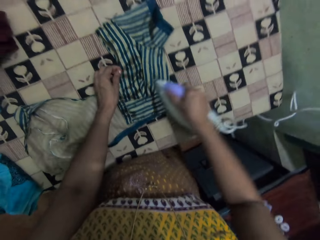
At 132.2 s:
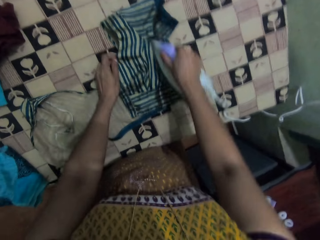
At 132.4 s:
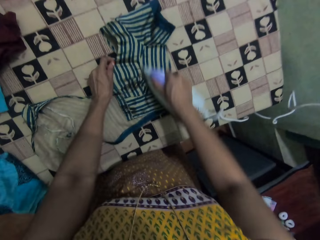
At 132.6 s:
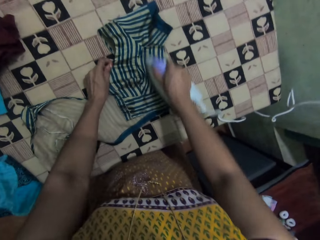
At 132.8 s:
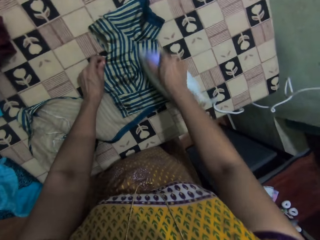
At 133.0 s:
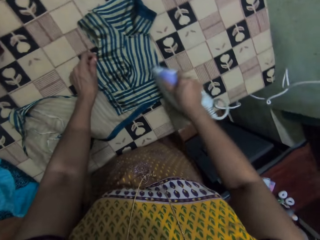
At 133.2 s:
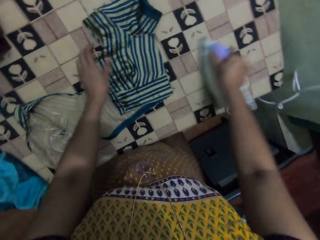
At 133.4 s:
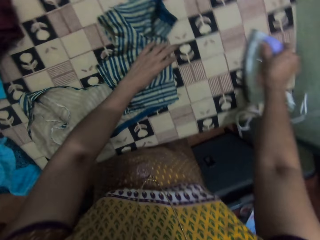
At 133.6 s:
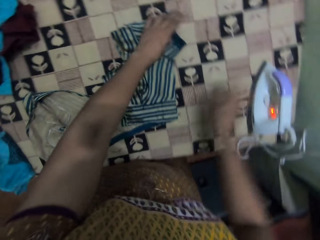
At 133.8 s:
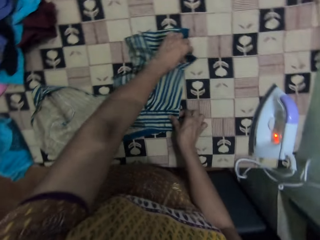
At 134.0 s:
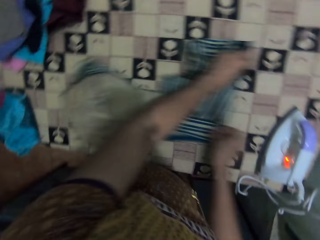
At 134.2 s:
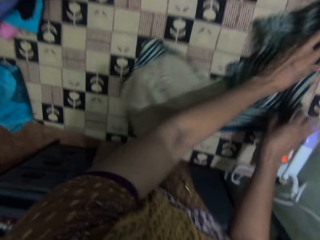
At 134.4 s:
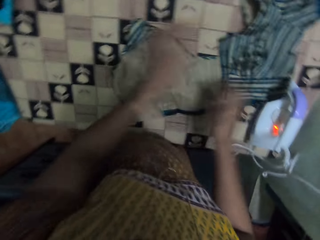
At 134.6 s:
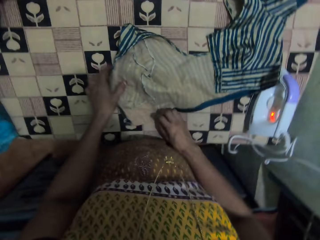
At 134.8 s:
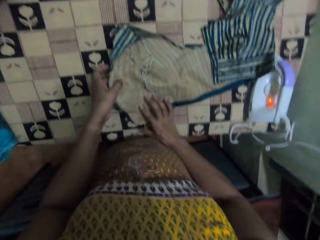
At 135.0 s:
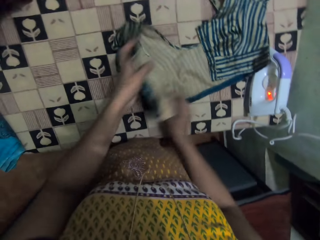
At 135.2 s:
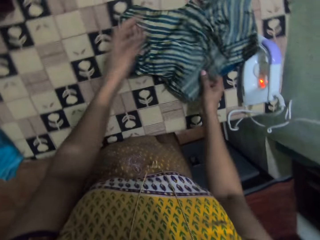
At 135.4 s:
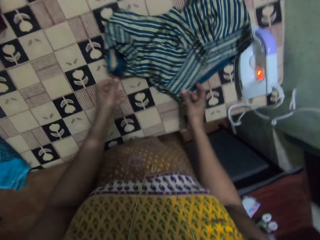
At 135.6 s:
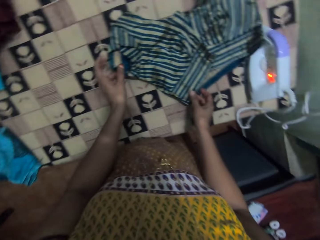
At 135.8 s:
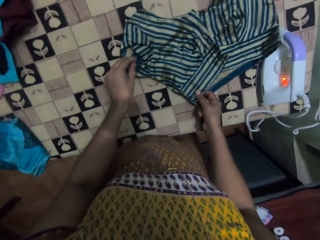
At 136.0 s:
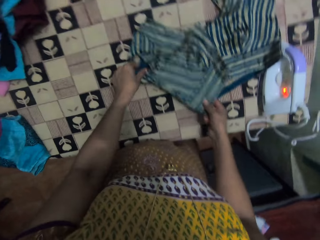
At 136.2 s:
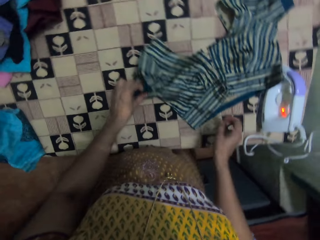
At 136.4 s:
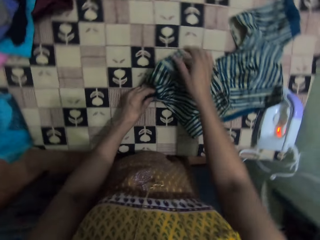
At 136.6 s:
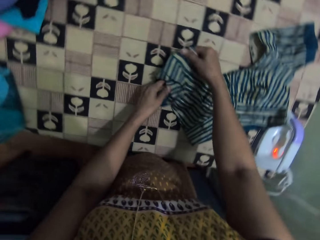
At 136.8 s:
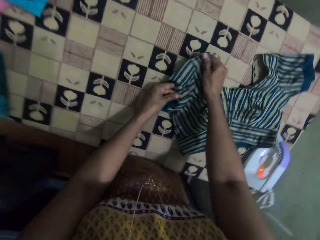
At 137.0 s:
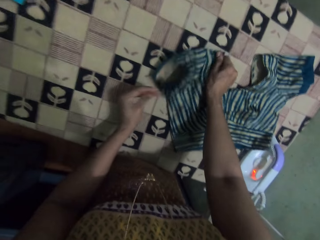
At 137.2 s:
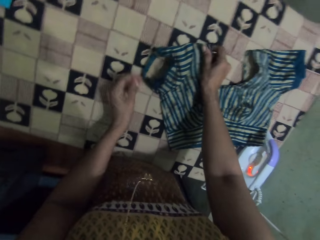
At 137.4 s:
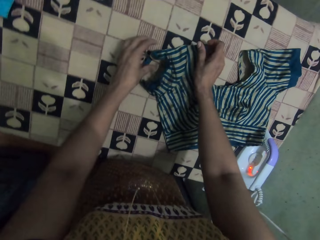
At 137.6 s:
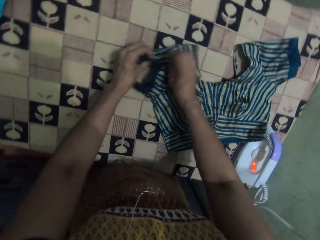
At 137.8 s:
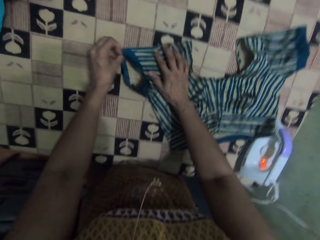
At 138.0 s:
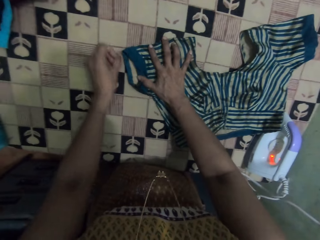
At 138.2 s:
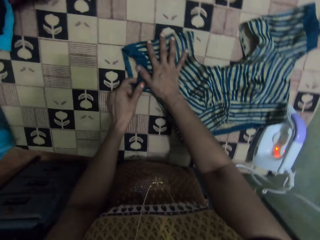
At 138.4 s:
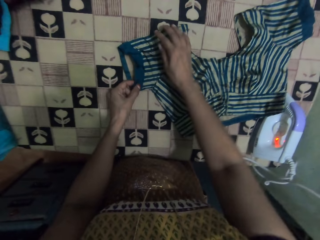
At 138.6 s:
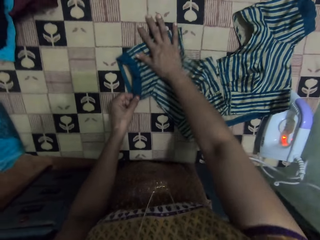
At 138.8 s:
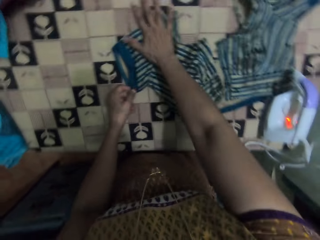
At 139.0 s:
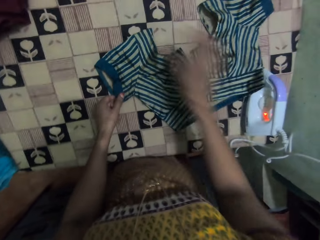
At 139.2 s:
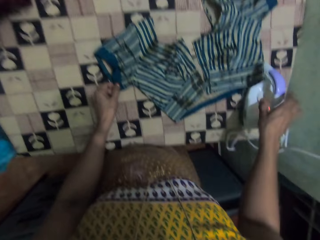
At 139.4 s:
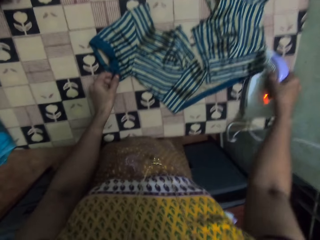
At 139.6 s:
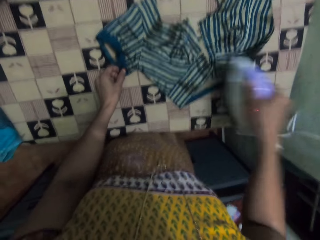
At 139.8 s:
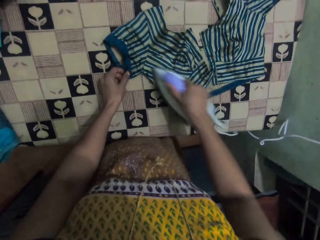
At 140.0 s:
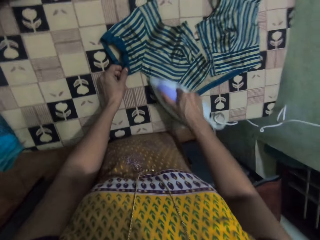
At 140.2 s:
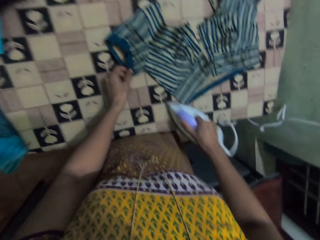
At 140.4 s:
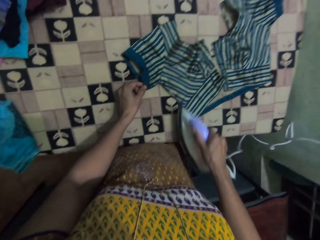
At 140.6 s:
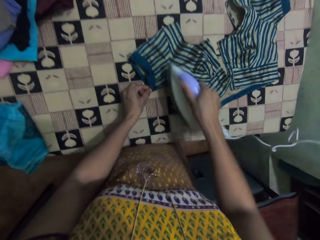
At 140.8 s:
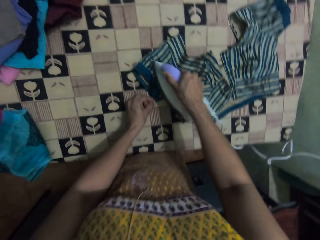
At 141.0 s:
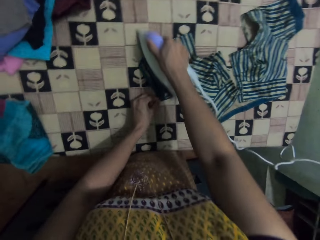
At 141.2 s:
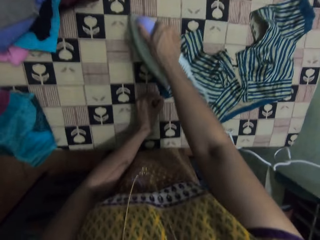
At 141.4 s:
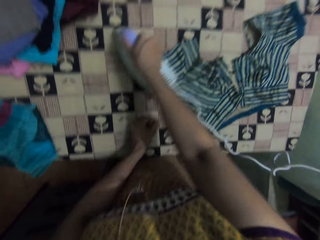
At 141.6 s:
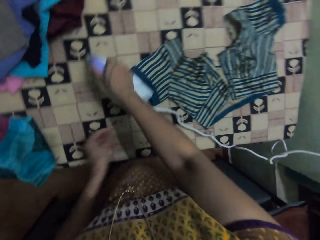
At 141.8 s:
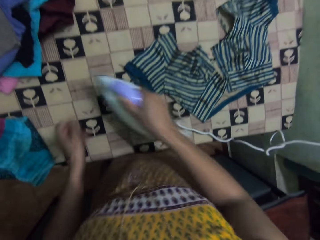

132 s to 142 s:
The camera wearer picks up the iron box. They iron the cloth. They move the iron box on the table. They put the iron box on the table. They pull the cloth on the table. They straighten the cloth. They fold the cloth. They adjust the cloth. They move the right hand. They pick up the iron box. They iron the cloth.

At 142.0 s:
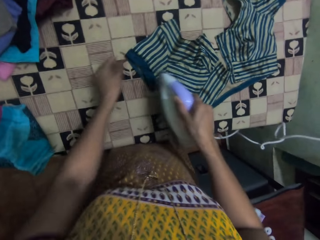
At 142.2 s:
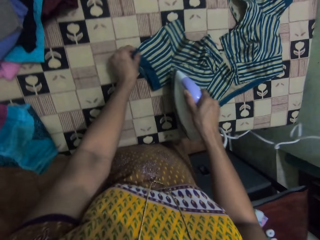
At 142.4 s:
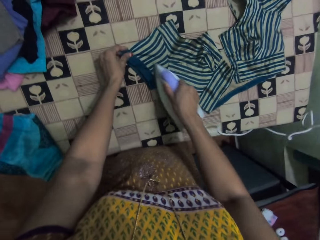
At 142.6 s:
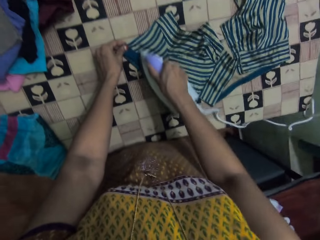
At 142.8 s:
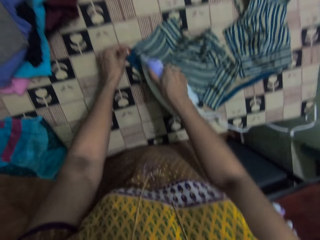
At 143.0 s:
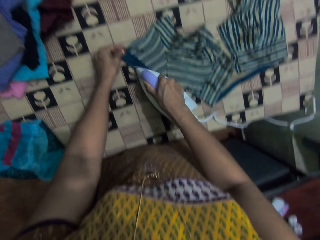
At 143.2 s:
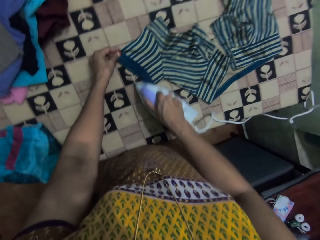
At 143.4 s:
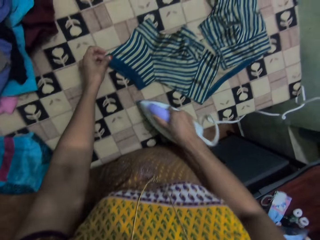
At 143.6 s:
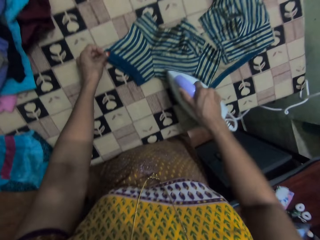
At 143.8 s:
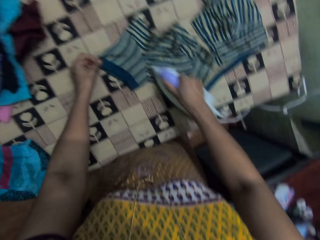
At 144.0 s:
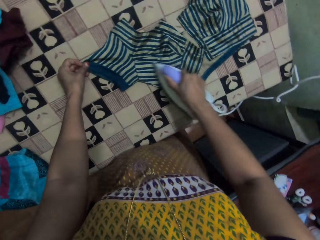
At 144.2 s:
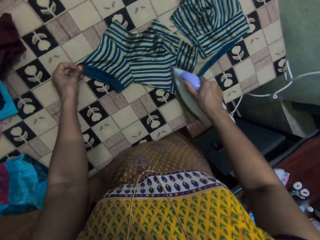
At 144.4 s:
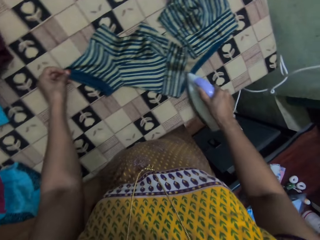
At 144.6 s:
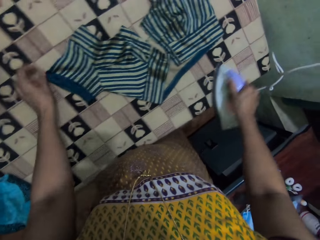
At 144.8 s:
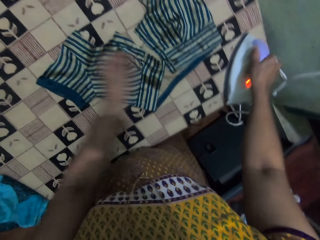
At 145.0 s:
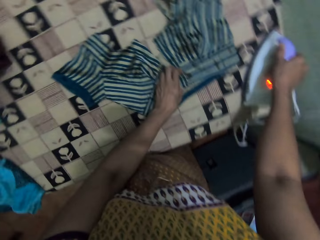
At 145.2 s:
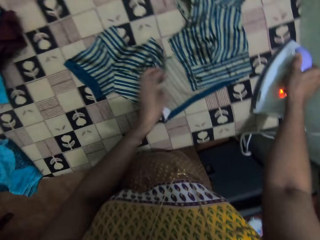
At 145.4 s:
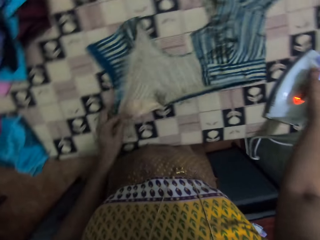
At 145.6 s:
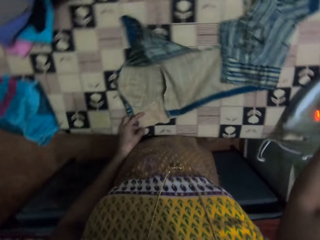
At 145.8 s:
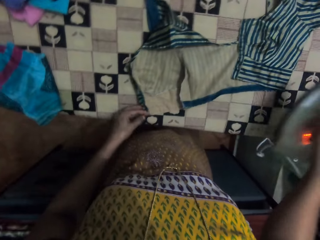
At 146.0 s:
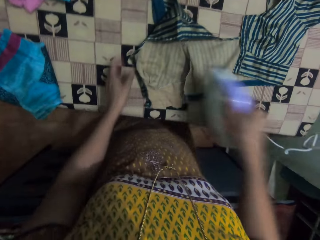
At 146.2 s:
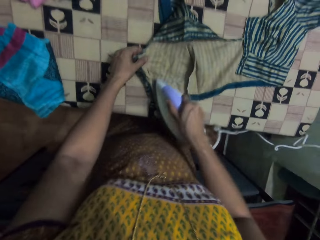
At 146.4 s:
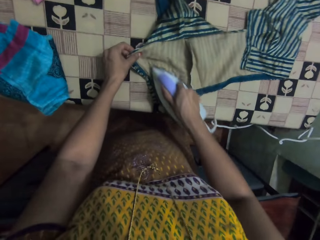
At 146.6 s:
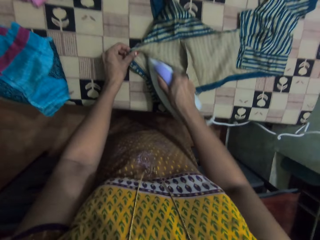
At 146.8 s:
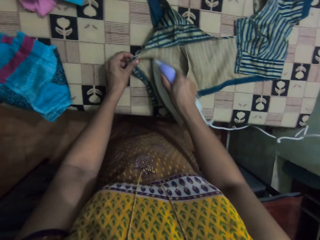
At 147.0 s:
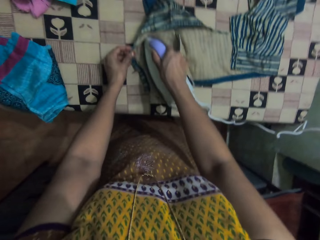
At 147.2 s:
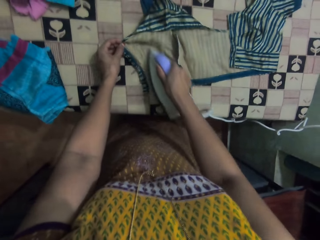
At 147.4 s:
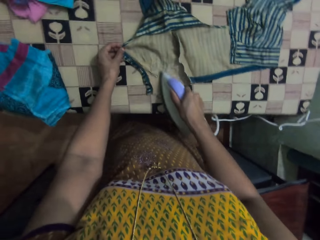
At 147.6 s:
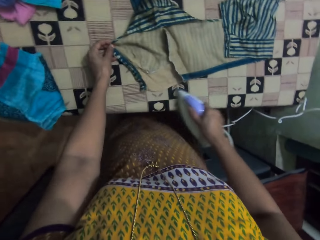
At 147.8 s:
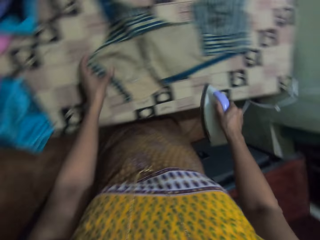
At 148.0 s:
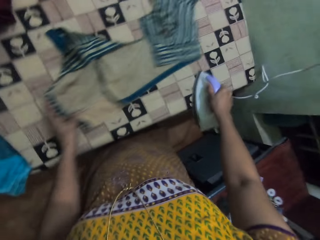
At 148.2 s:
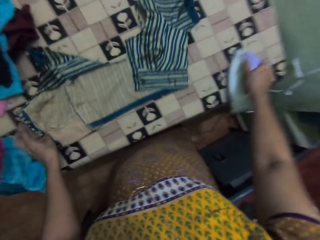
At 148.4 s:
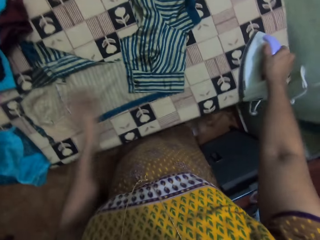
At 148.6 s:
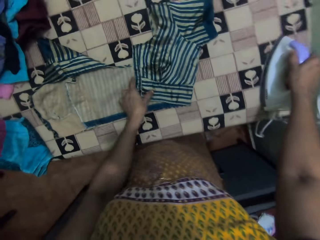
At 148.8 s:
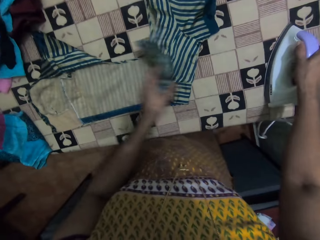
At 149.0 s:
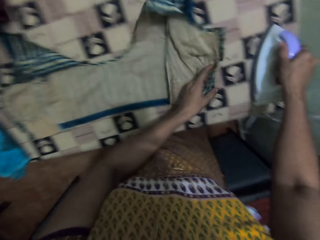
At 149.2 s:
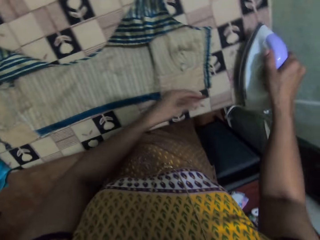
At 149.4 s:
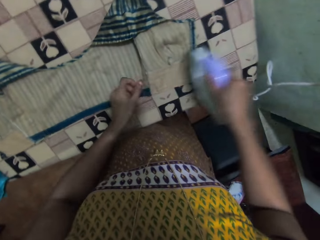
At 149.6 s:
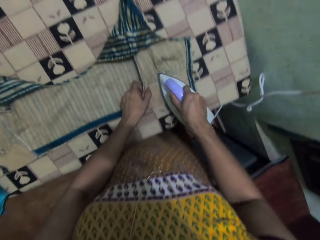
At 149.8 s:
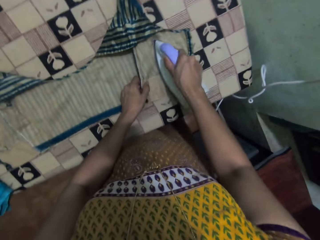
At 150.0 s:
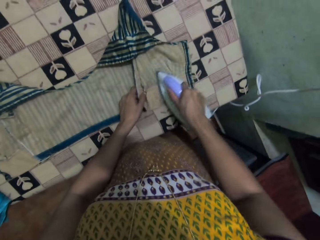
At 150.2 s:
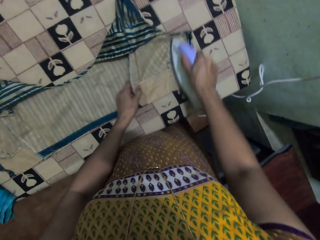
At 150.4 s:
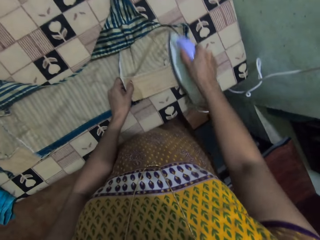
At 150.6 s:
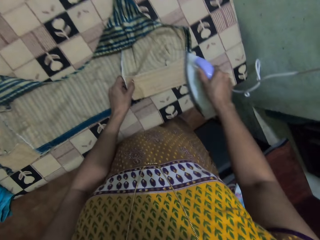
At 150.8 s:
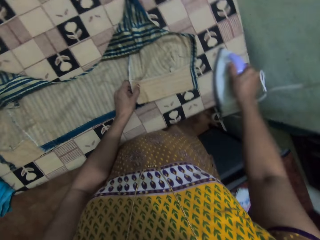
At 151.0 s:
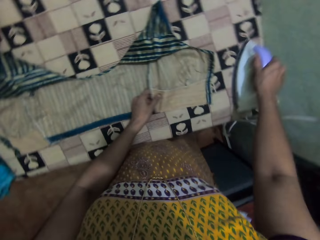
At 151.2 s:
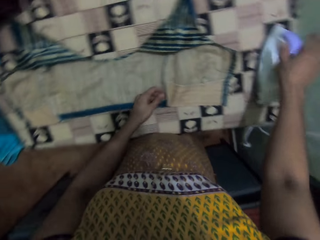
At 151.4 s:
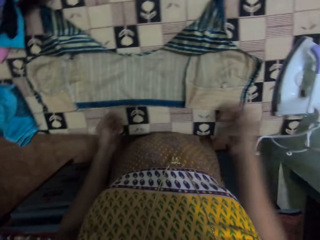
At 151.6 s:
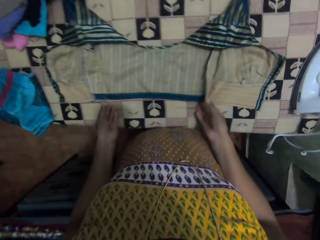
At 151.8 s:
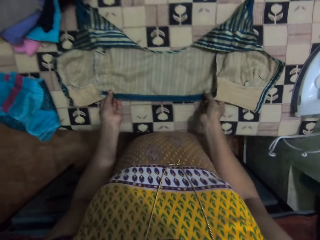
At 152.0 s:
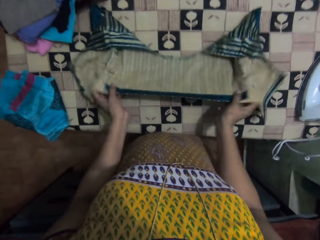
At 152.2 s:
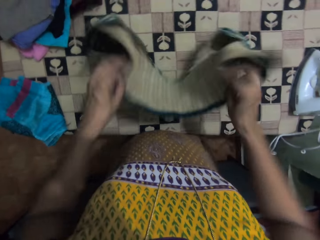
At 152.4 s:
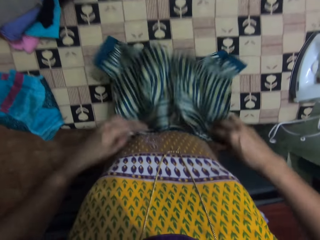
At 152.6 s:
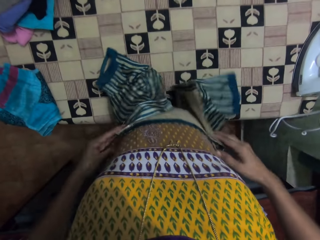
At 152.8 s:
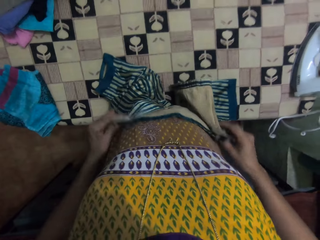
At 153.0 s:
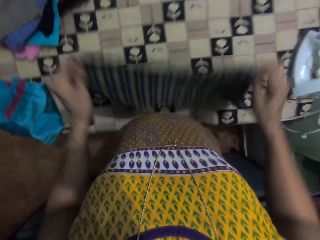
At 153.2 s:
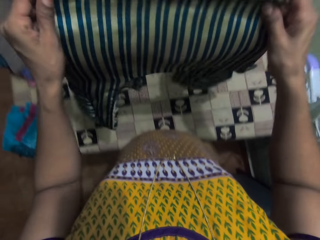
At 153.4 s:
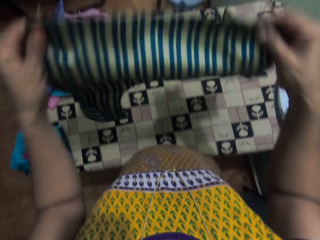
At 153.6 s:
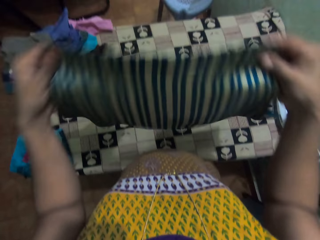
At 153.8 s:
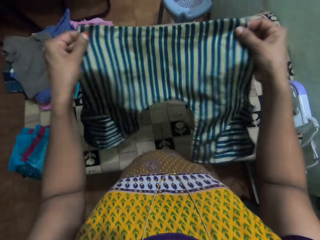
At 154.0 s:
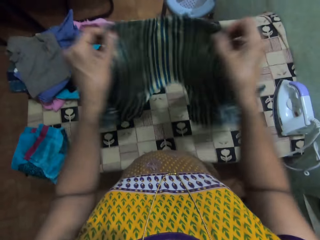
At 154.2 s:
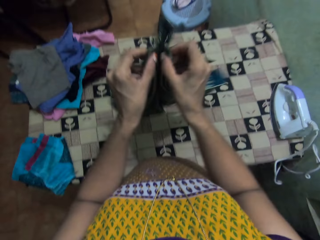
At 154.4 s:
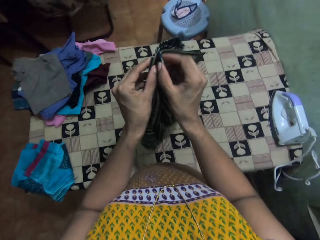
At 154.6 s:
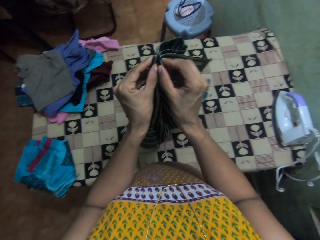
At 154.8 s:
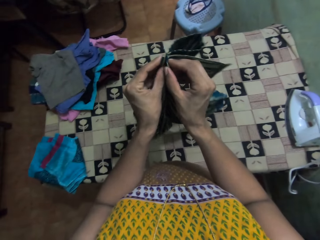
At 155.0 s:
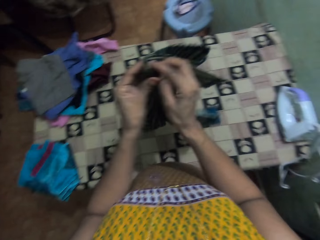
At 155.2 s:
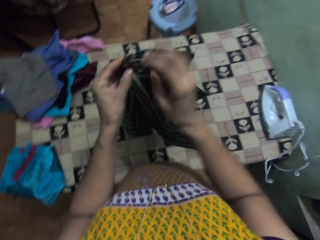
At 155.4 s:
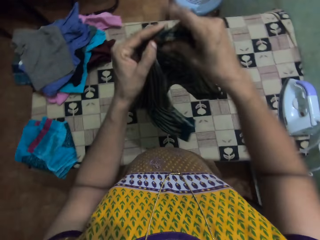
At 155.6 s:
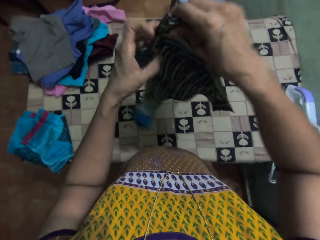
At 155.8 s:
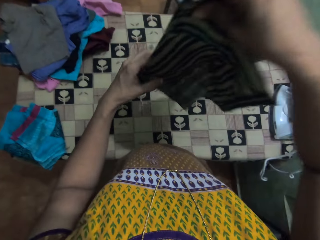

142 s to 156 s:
The camera wearer pulls the cloth. They iron the cloth. They move the iron box on the table. They pull the cloth. They iron the cloth. They move the iron box on the table. They put the iron box on the table. They pull the cloth. They move the iron box on the table. They iron the cloth. They lift the cloth. They fold the cloth.
